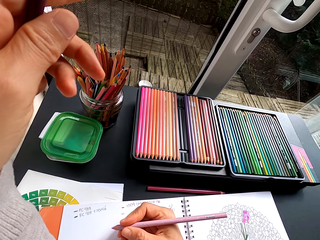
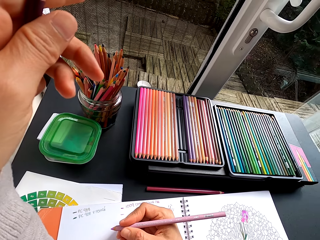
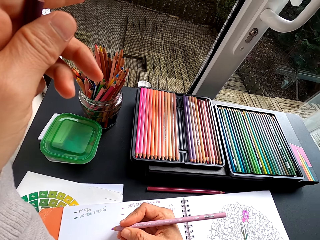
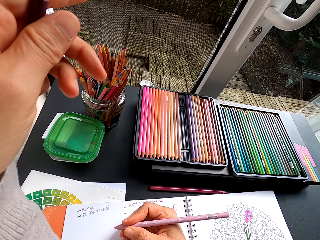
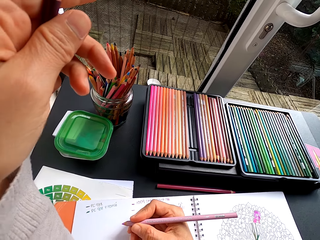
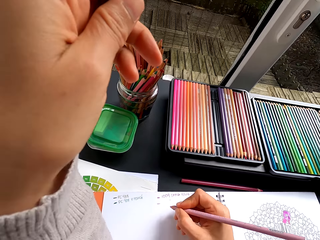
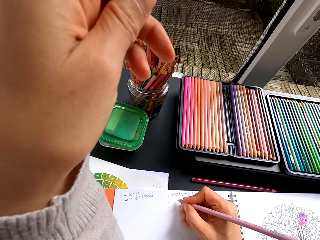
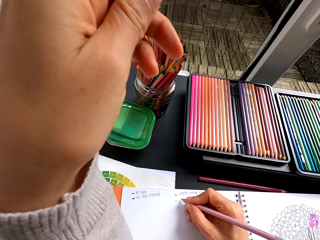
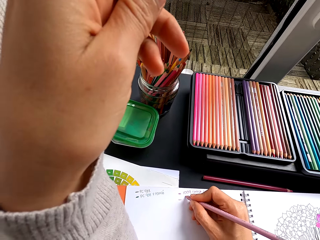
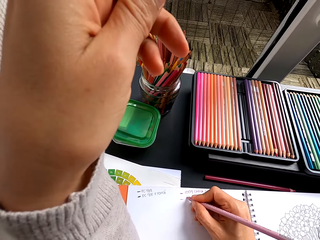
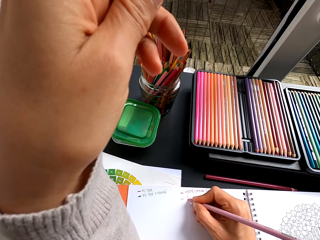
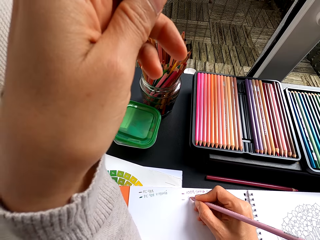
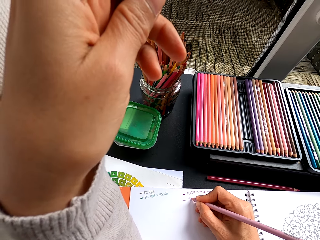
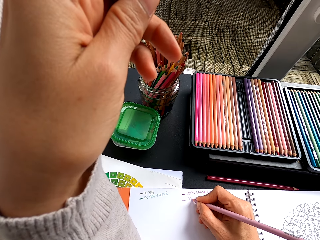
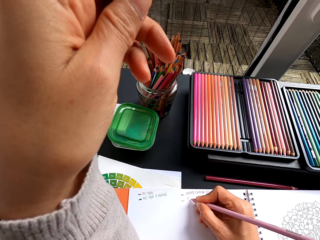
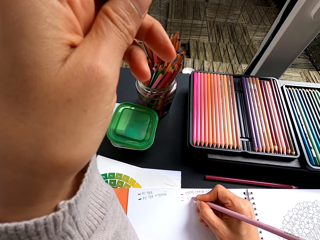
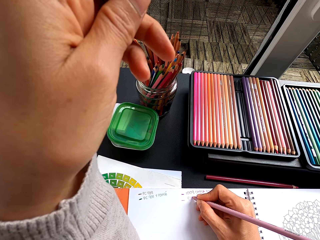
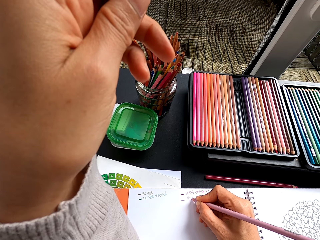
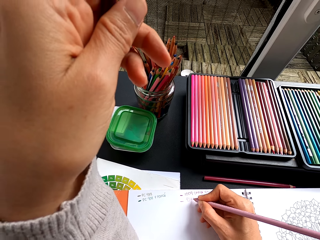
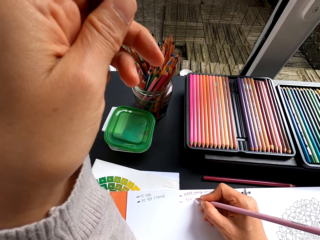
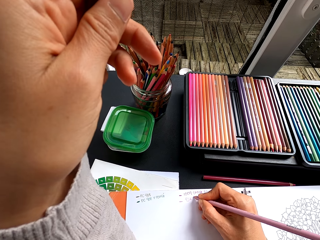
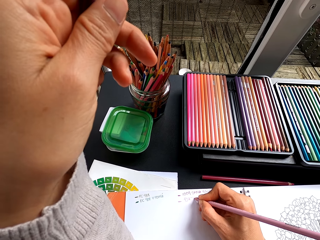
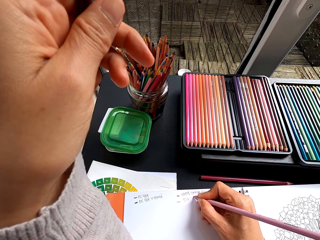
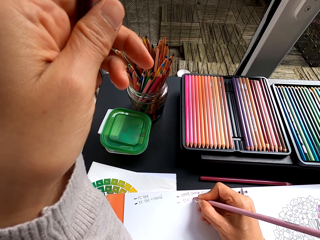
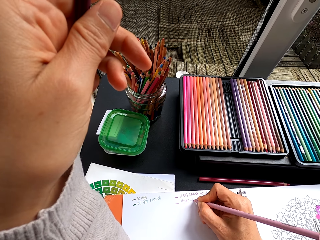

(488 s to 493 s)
The camera wearer writes on the drawing book.

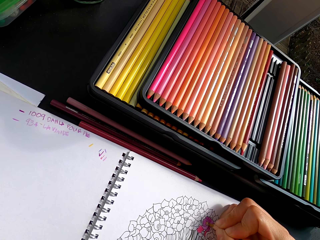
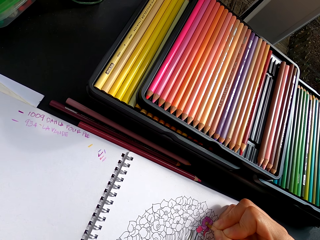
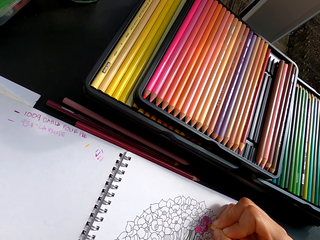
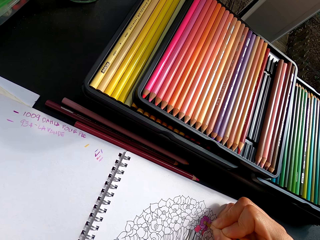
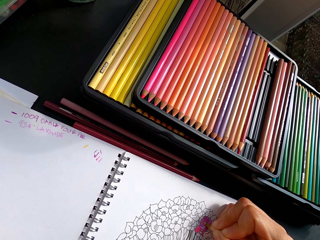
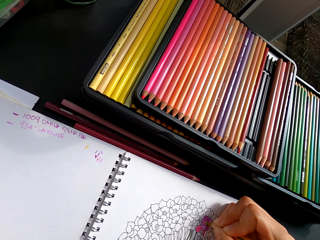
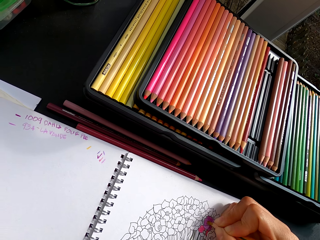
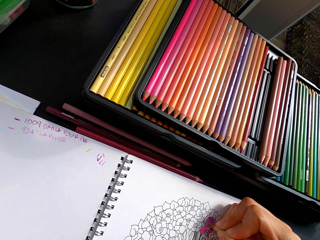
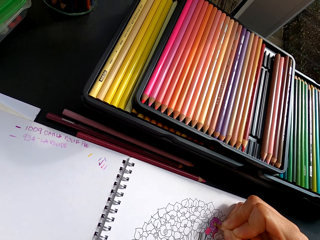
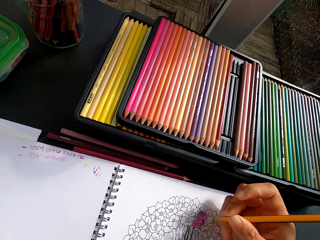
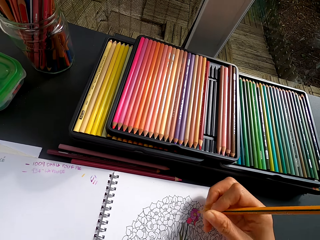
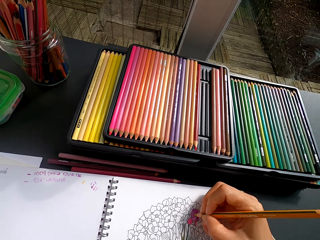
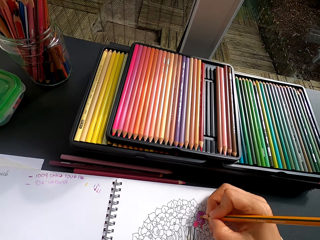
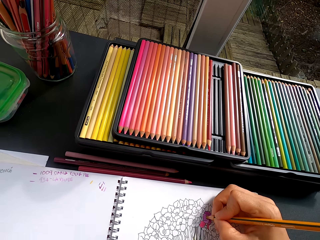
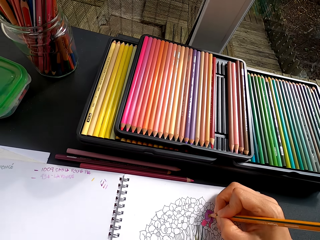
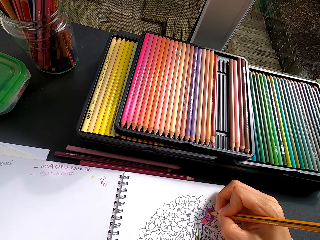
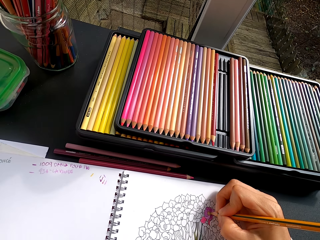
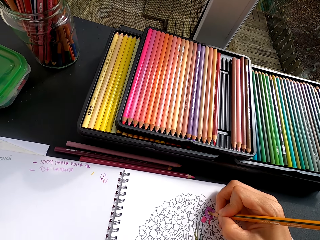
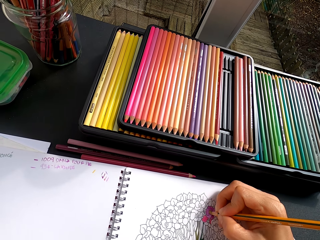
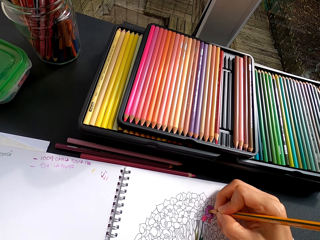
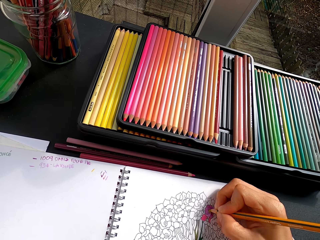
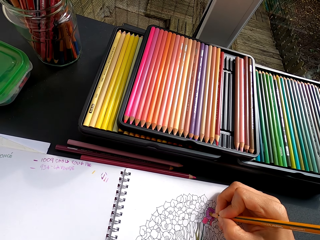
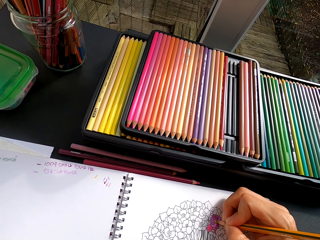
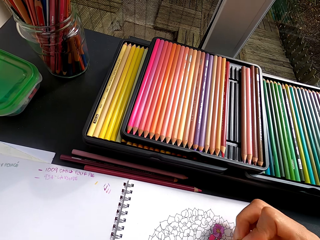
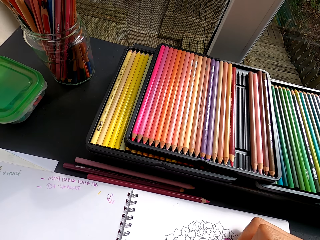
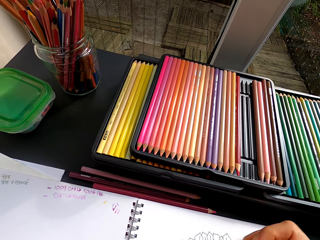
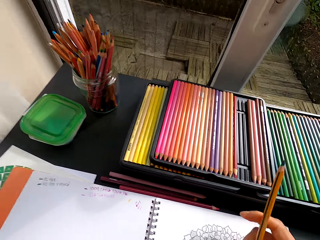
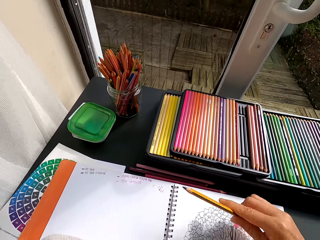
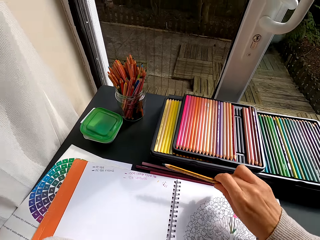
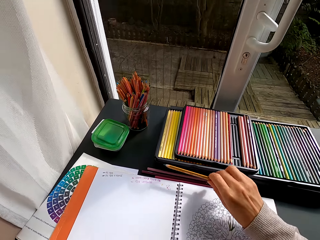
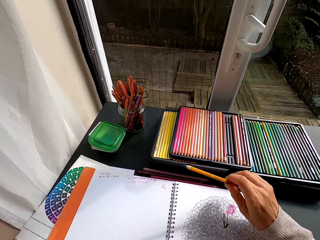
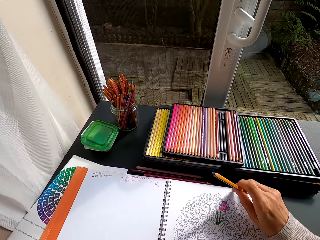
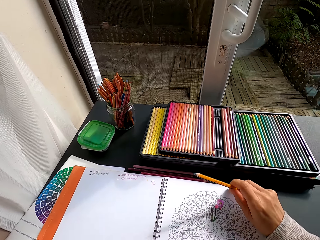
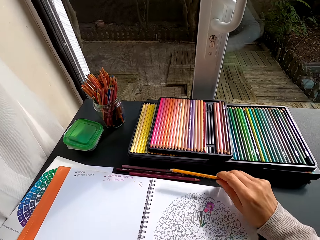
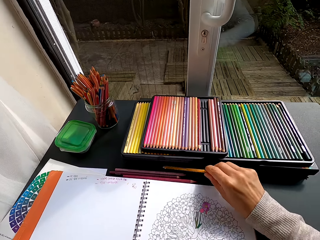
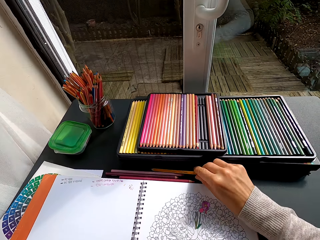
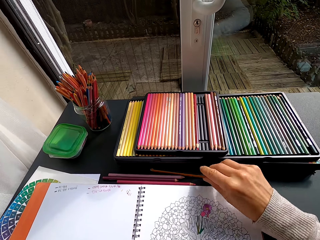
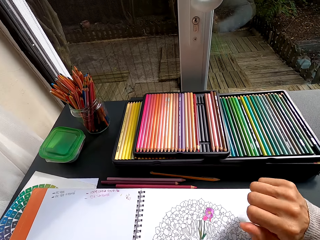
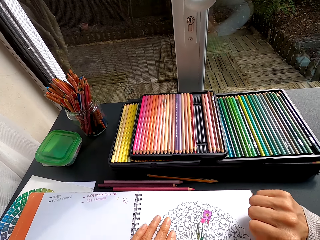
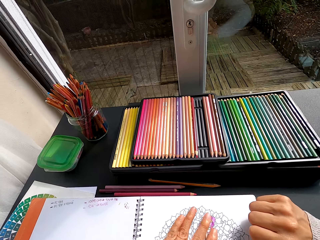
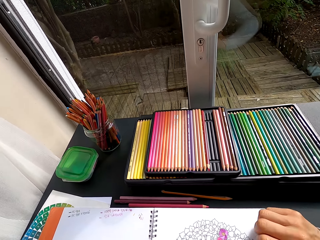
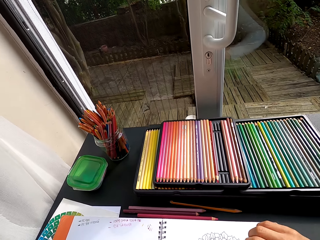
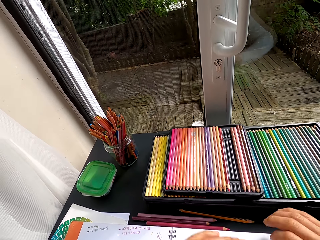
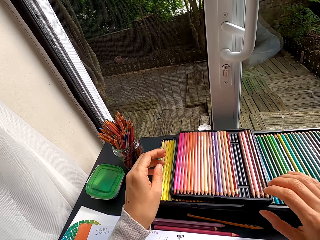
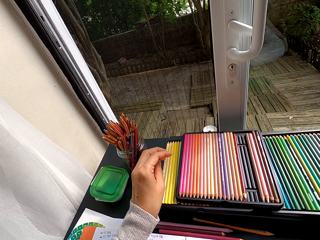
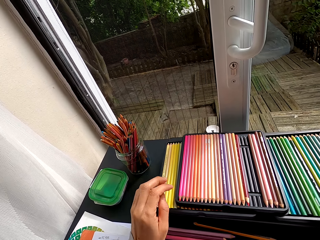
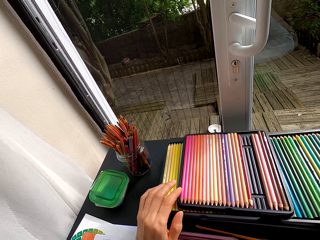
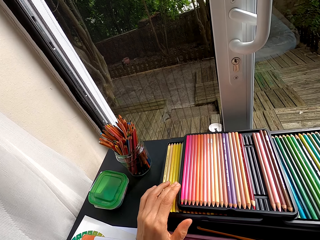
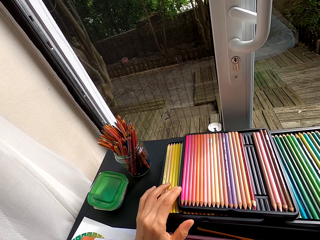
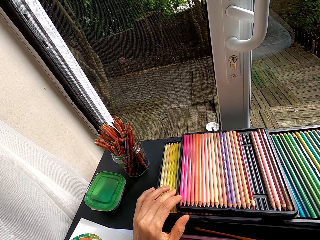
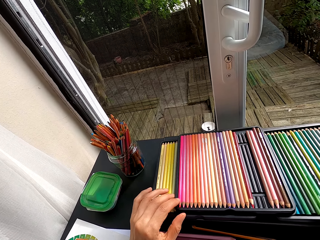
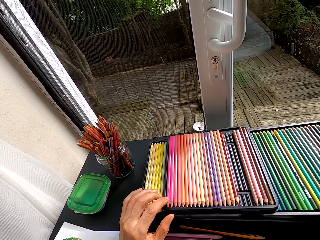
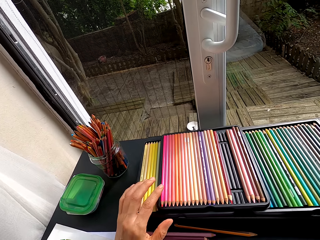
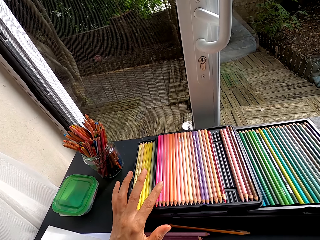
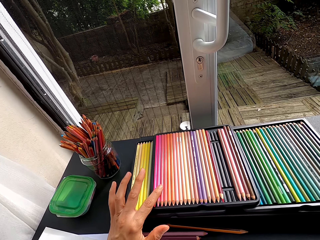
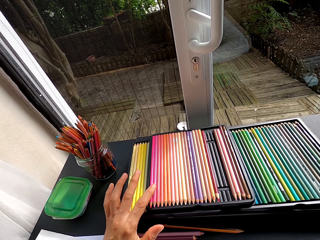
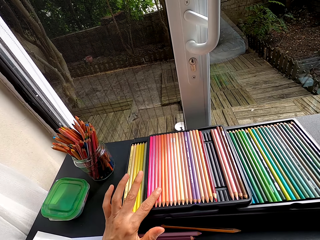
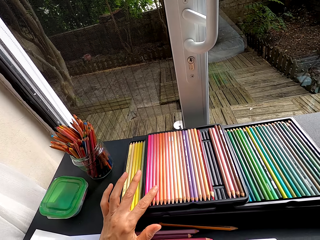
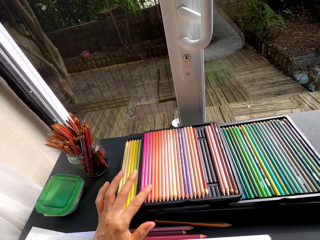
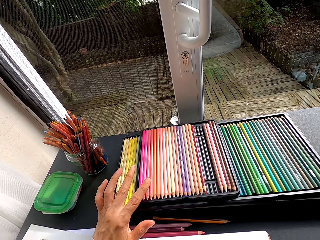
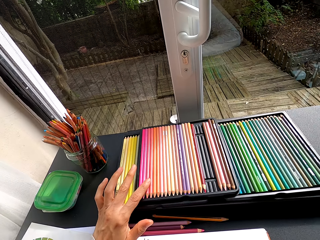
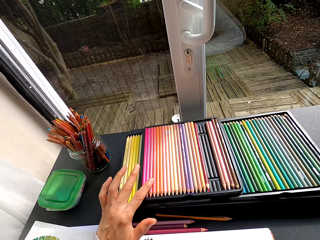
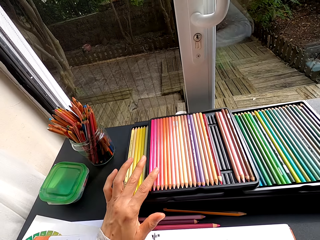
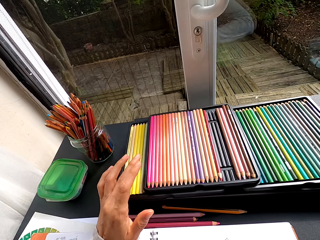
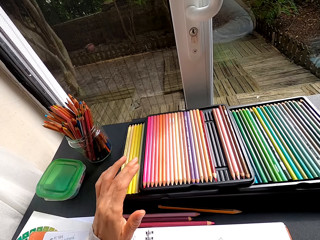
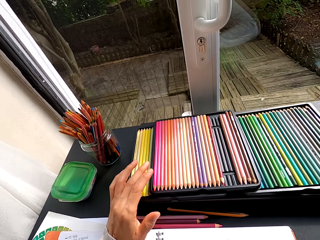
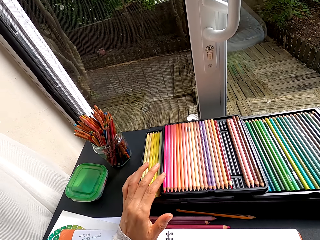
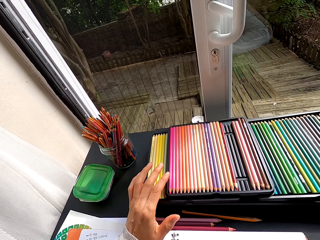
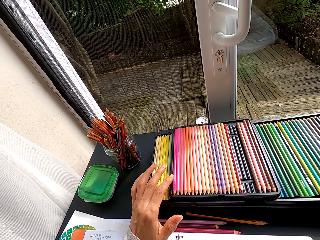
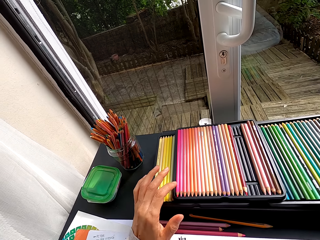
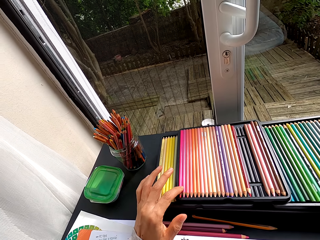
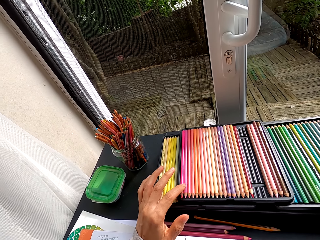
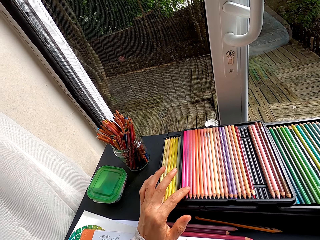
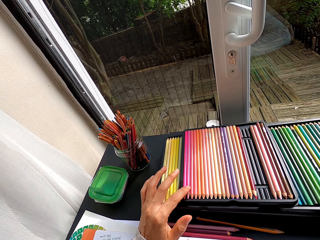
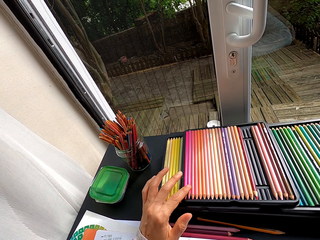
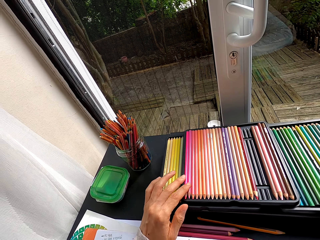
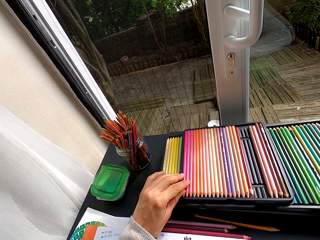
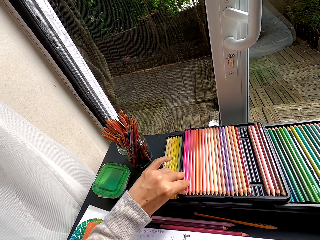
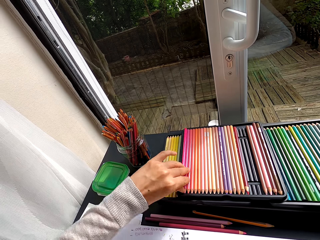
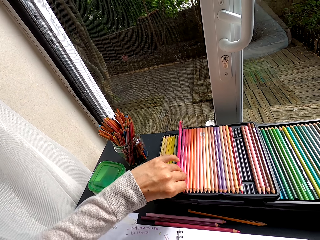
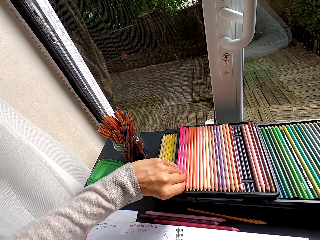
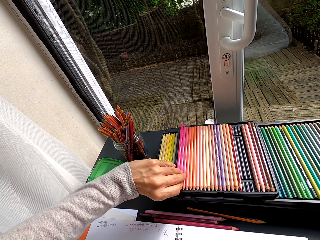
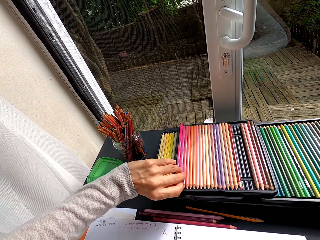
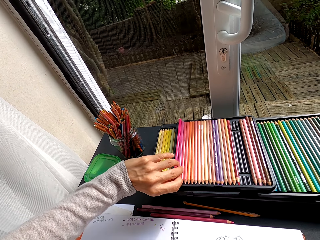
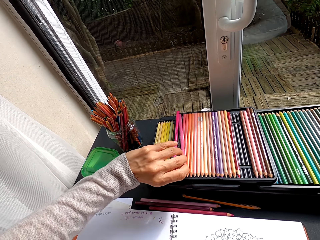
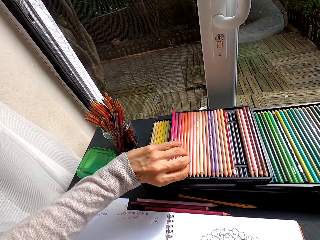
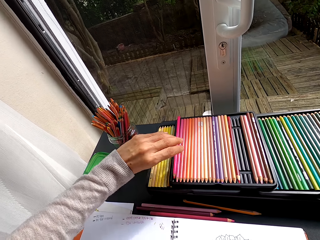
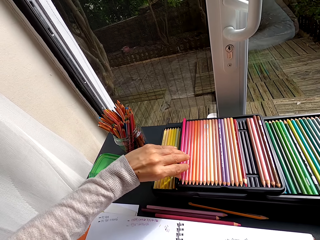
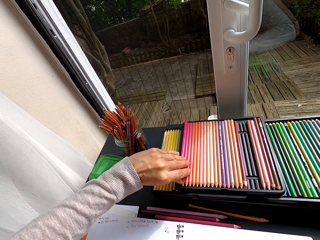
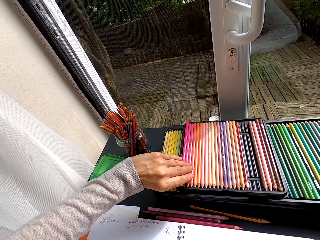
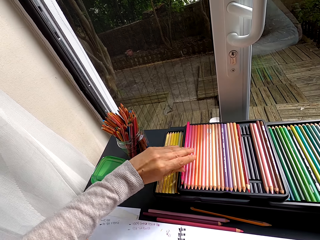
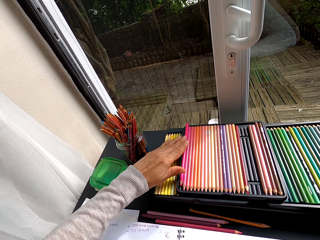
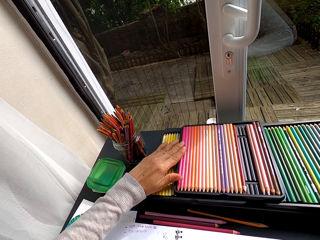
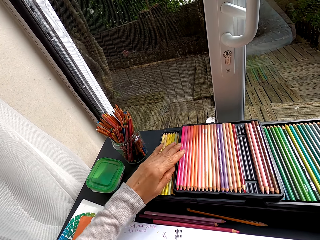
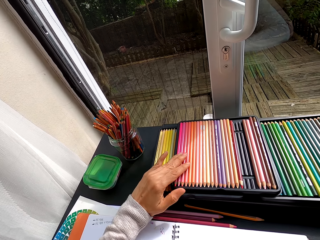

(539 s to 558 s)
The camera wearer holds a pencil crayon. They place the pencil crayon on the table. They move their hands. They stare at the pencil crayon on the table. They inspect the pencil crayons on the table. They touch the pencil crayons and pick up a pencil crayon.
